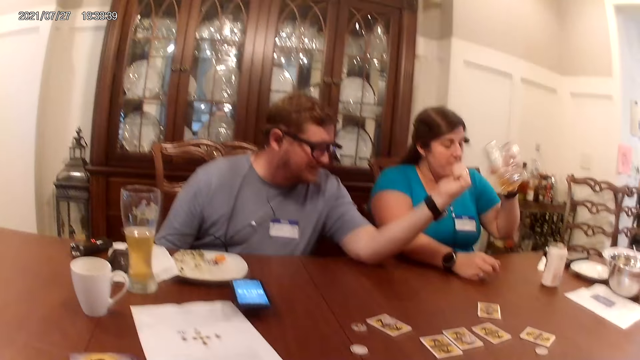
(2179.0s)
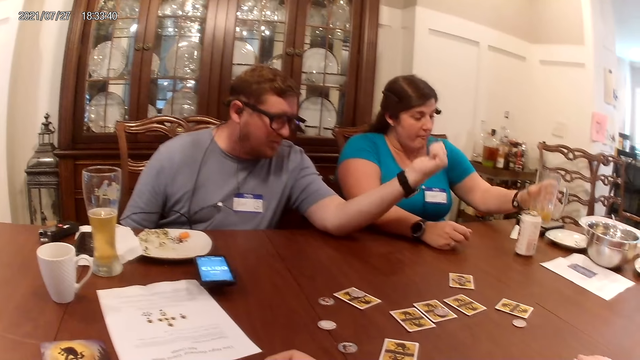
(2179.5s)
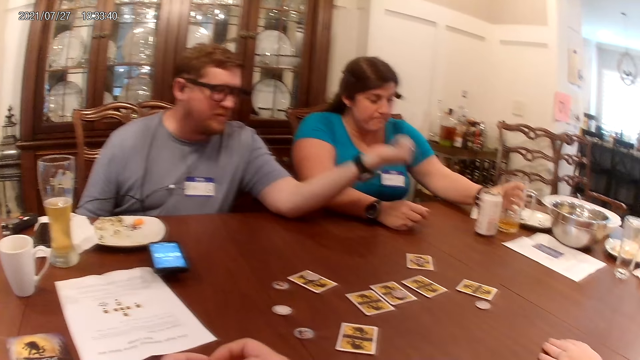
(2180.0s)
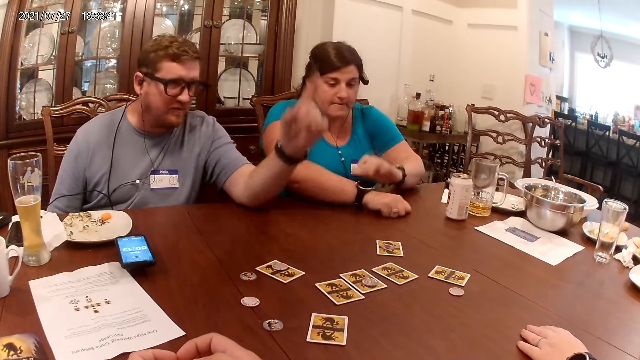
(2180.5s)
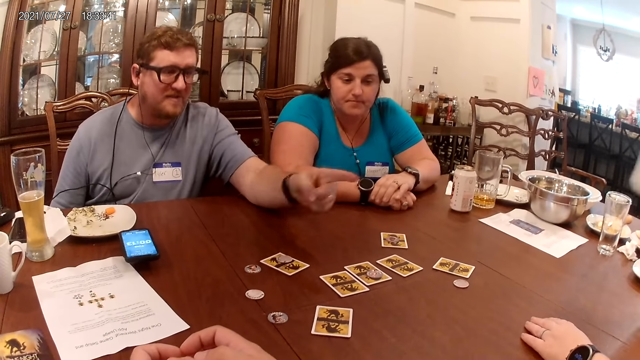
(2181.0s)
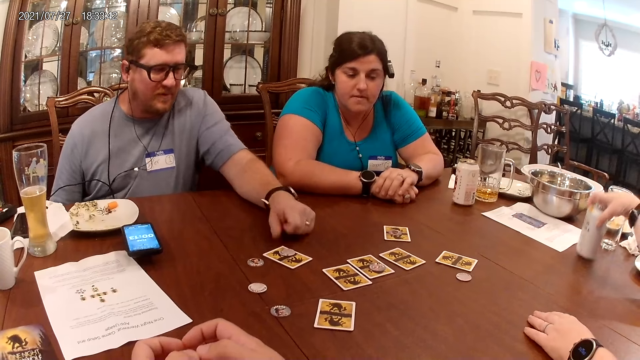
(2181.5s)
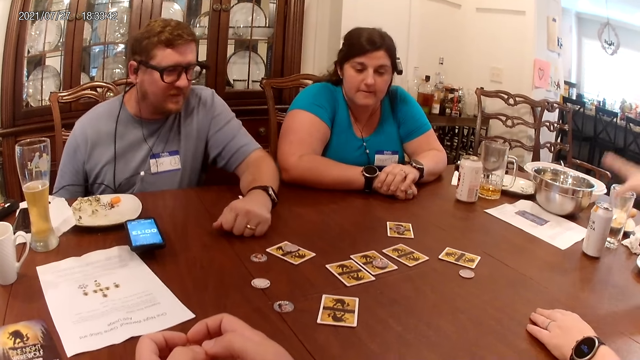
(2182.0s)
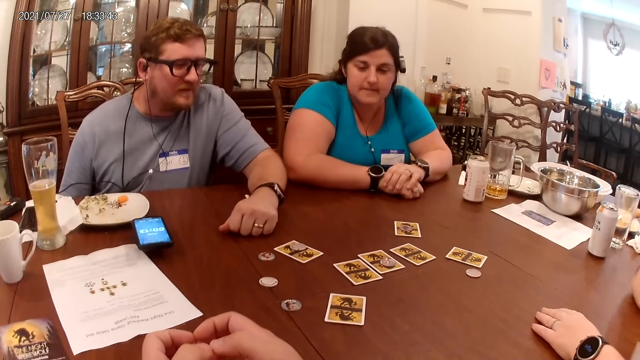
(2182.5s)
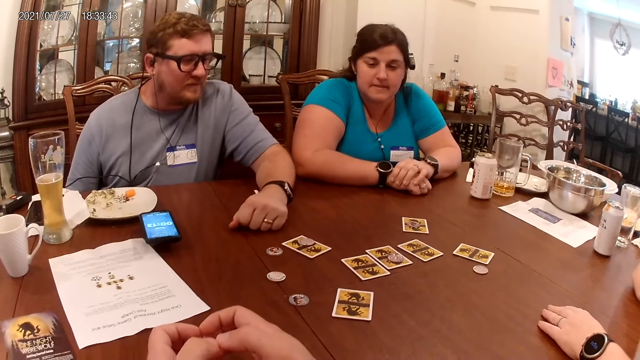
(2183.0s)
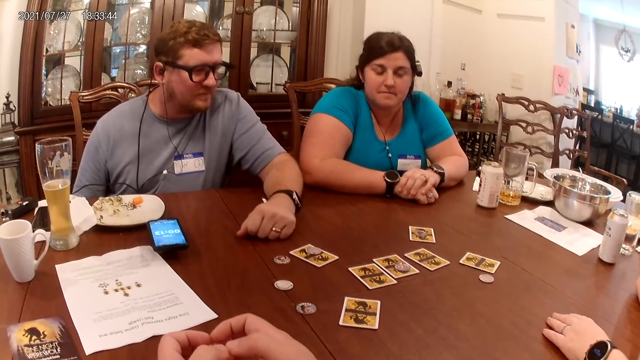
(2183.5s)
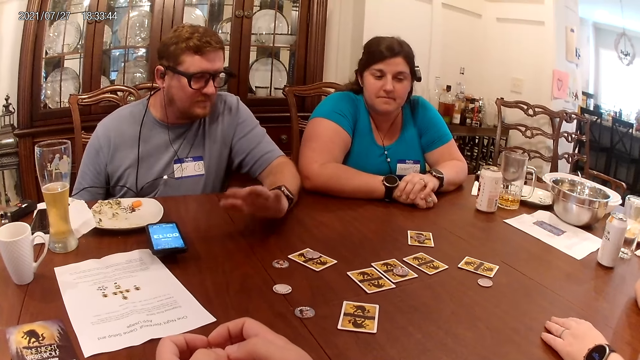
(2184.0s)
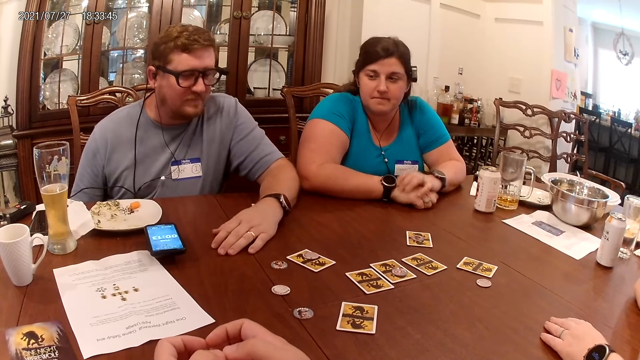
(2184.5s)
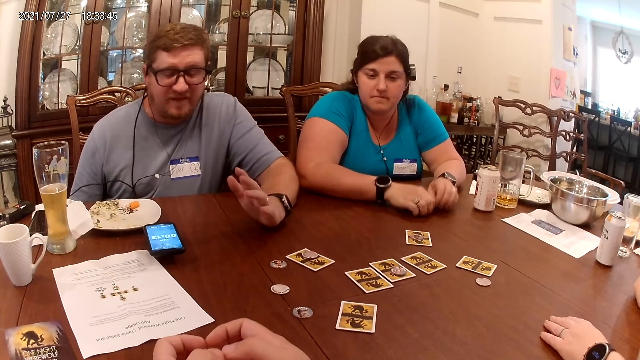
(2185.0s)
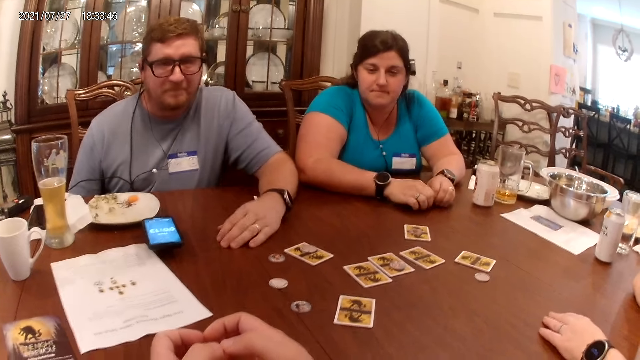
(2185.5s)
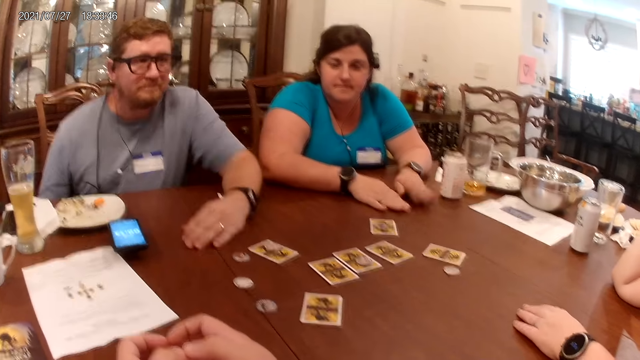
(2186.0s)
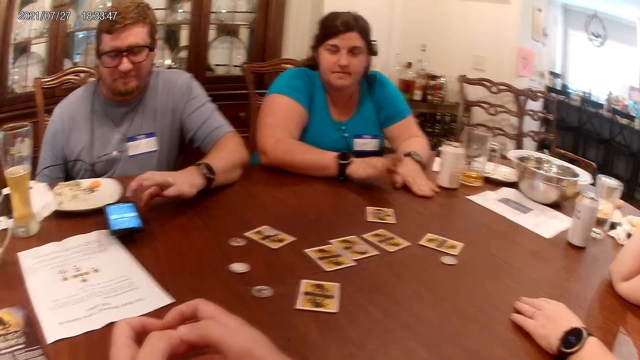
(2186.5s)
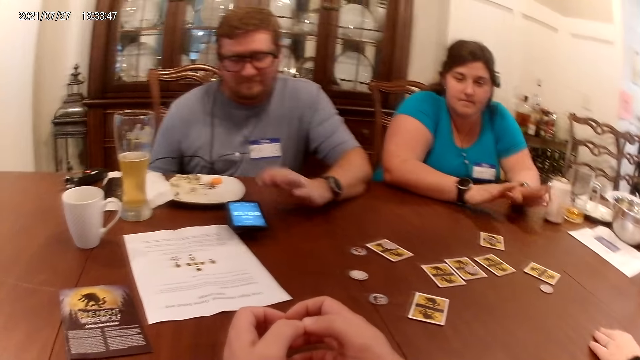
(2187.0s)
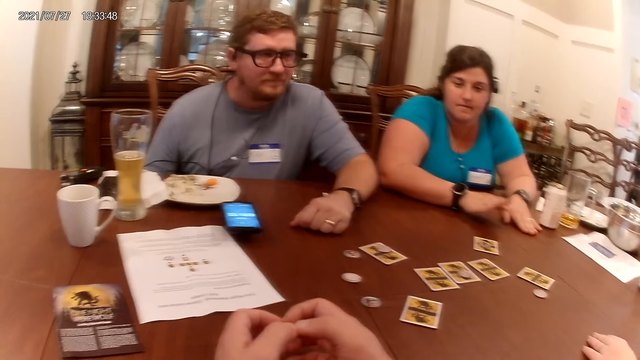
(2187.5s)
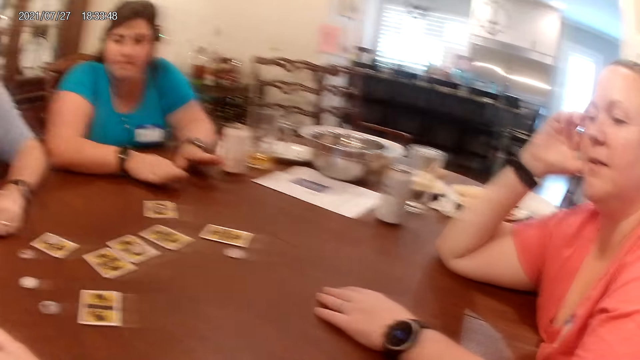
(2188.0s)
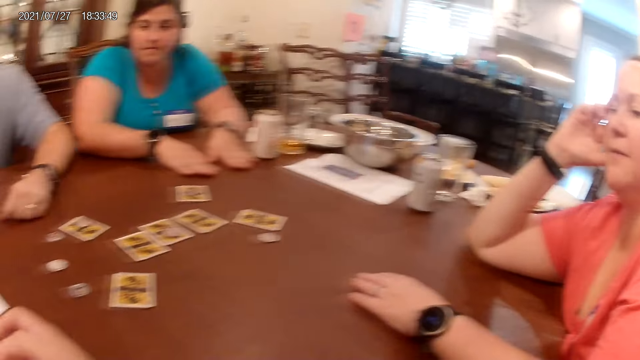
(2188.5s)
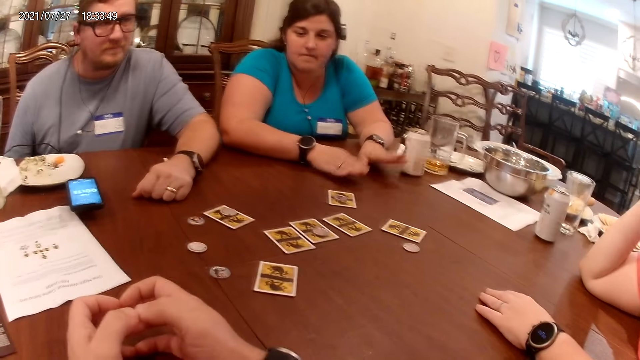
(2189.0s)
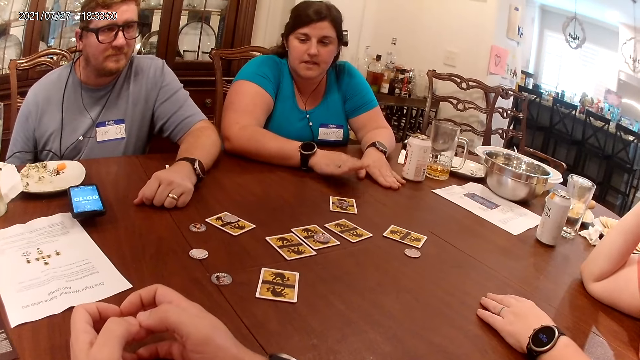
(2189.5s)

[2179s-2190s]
A man points at the camera wearer. A woman drops a cup on the table. Another woman drops a can on the table. The first woman drums with her hands on the table. The man operates the cellphone and touches the phone on the table with his left hand.

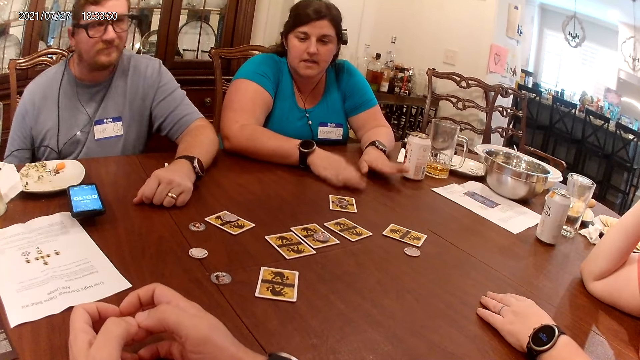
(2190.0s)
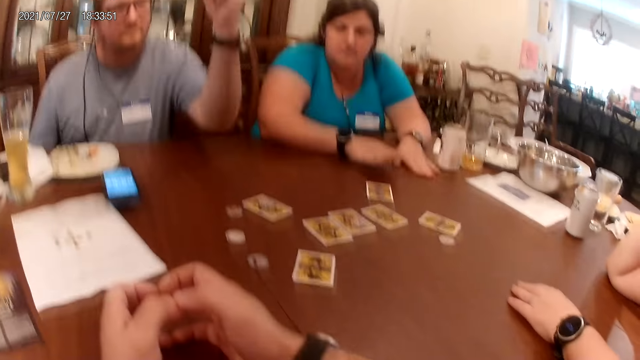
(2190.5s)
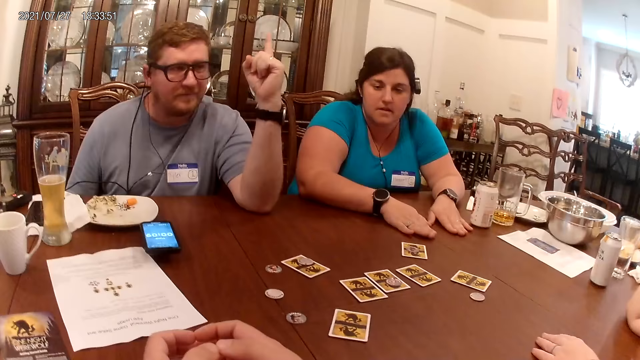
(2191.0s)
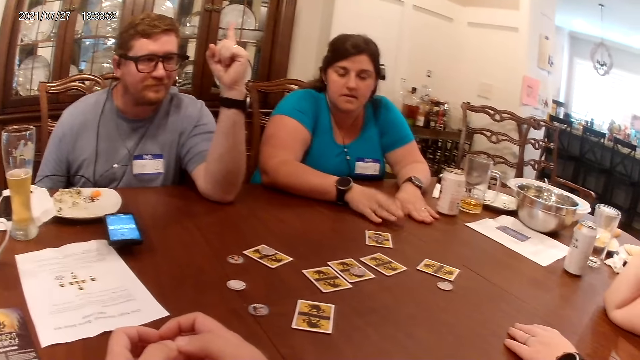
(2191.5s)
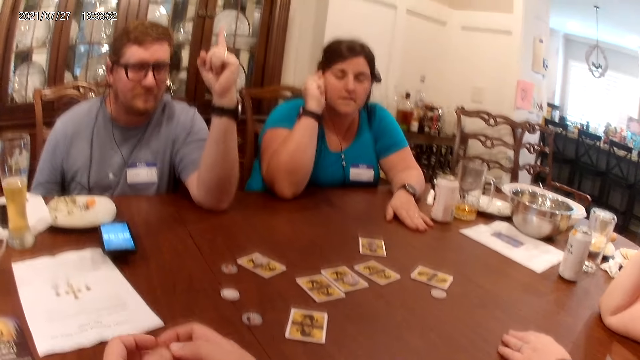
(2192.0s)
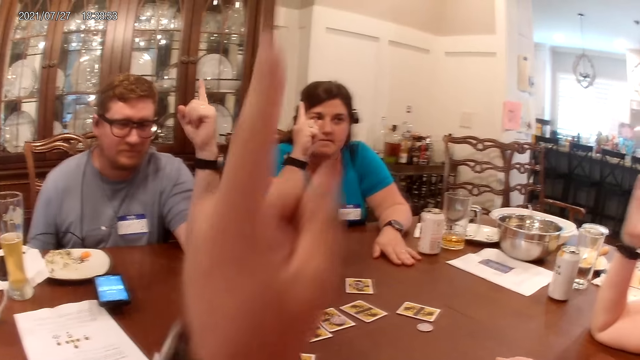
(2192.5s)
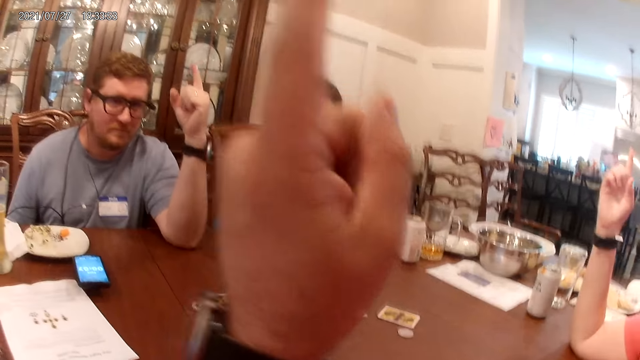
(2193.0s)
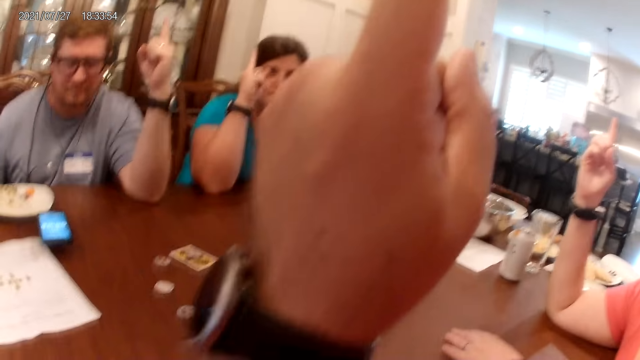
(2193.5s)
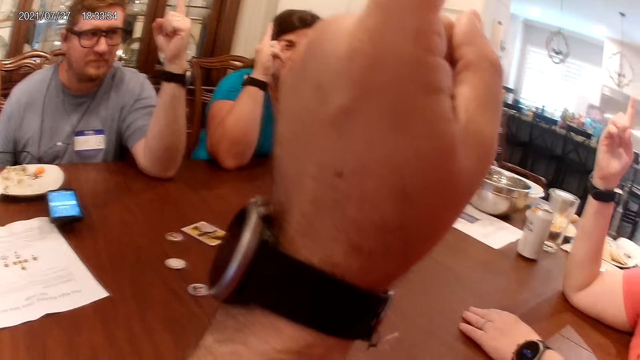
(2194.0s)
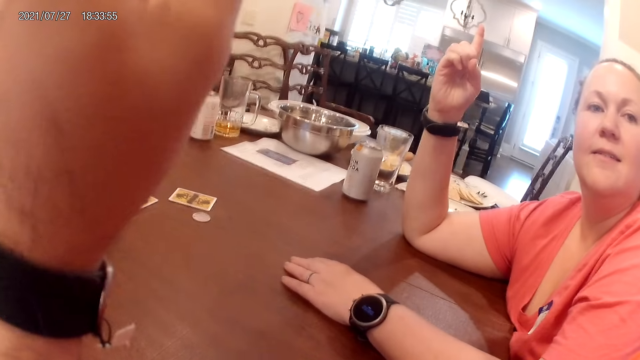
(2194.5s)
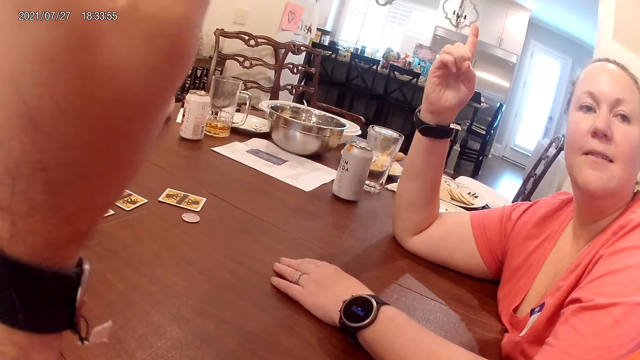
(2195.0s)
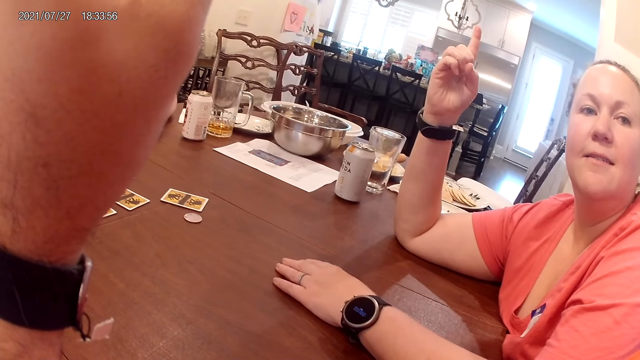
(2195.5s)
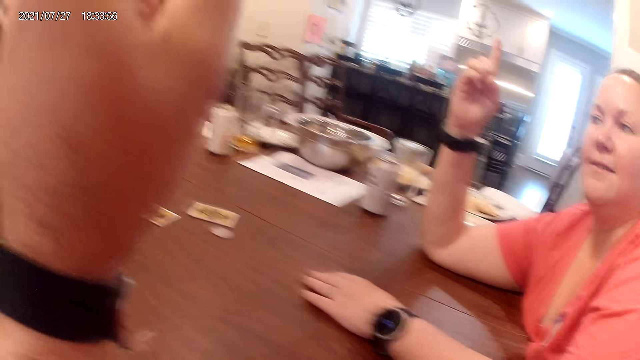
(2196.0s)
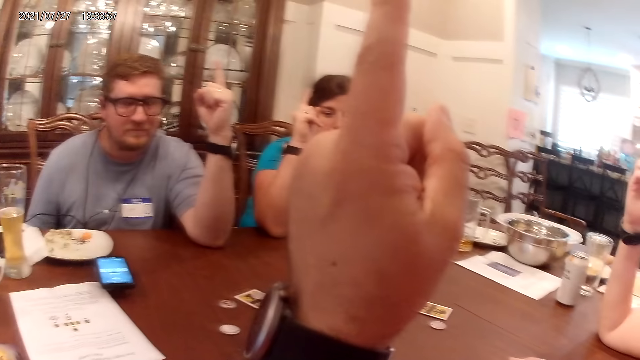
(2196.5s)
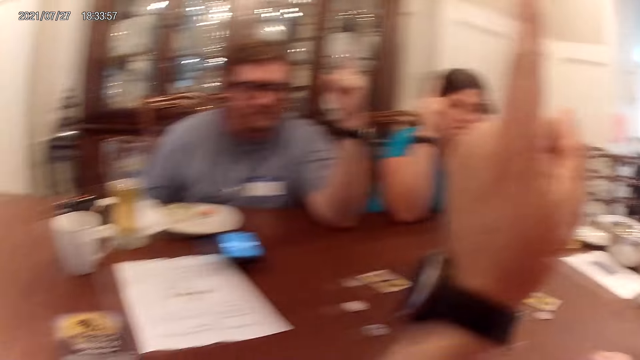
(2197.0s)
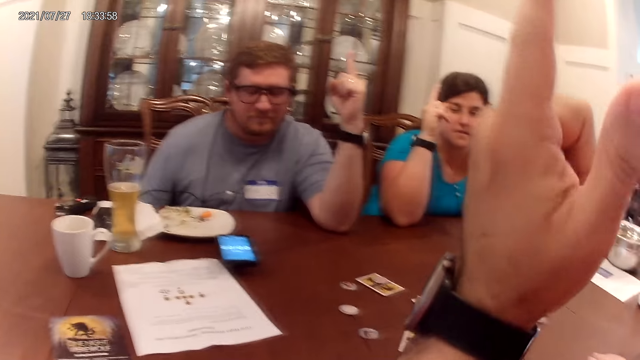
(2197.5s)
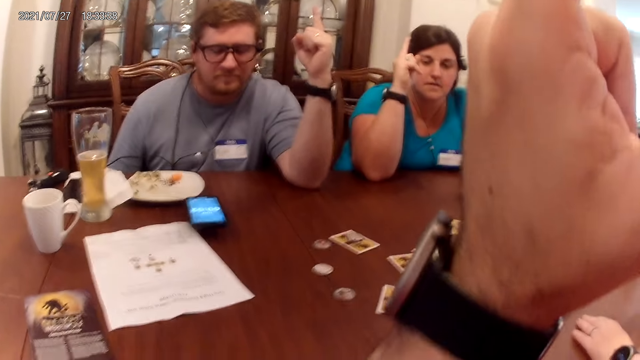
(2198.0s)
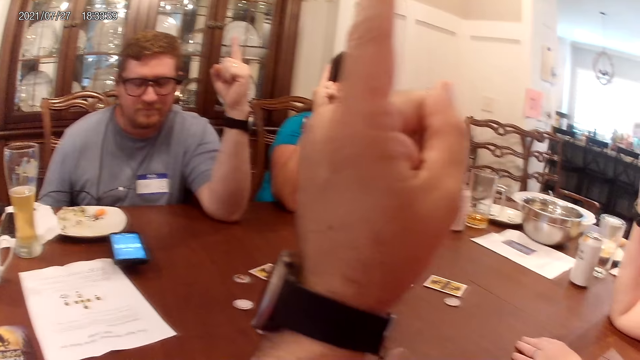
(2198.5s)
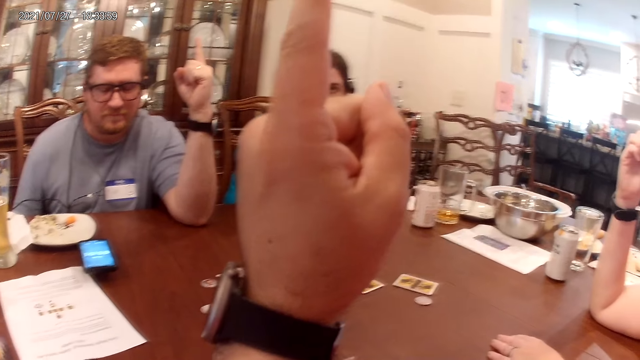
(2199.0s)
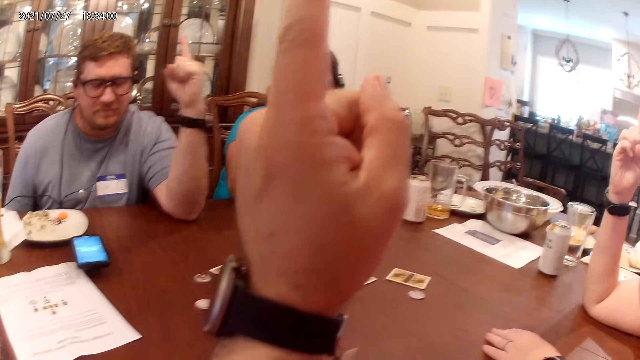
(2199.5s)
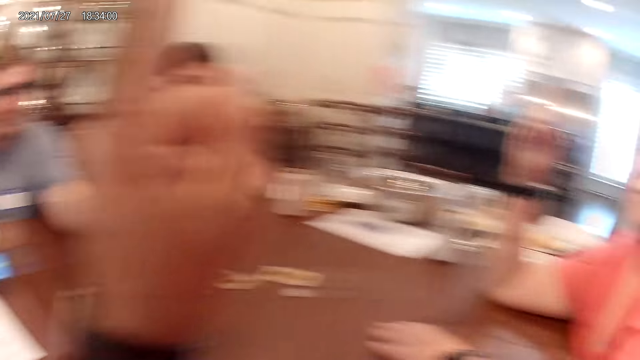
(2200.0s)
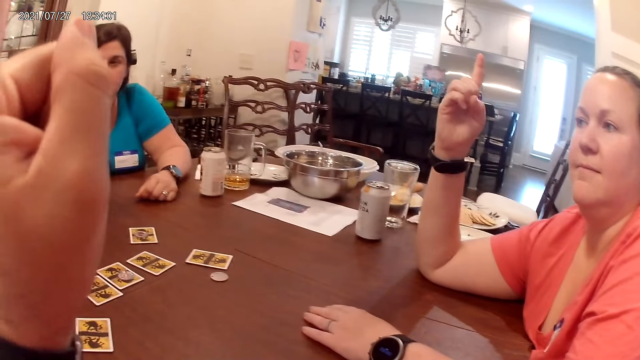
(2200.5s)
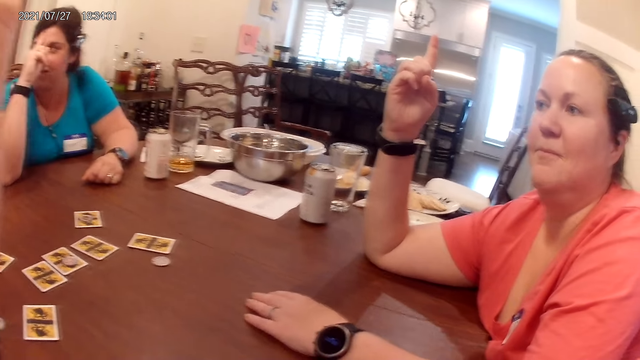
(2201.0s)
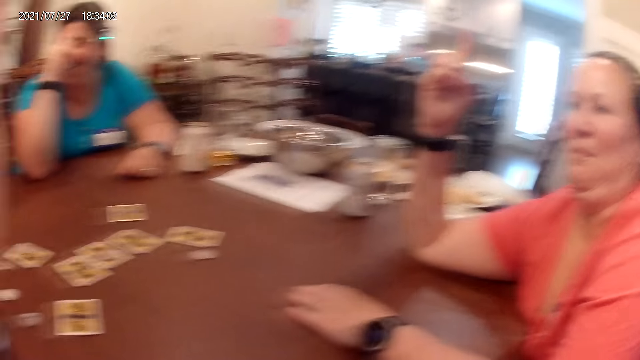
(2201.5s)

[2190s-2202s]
A person raises a finger. Another person raises a finger. A third person raises a finger. The camera wearer raises a finger.
